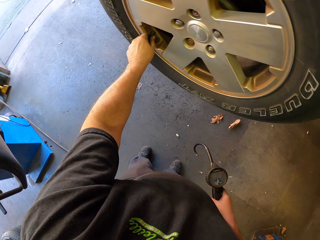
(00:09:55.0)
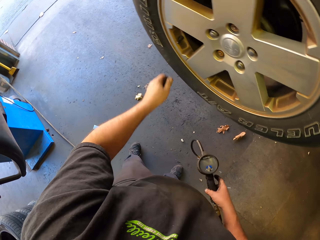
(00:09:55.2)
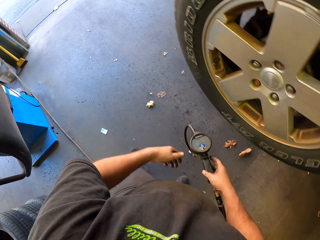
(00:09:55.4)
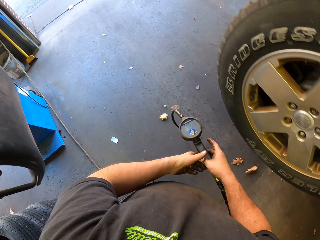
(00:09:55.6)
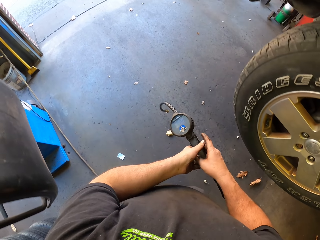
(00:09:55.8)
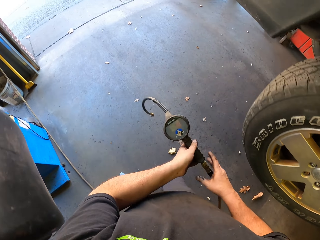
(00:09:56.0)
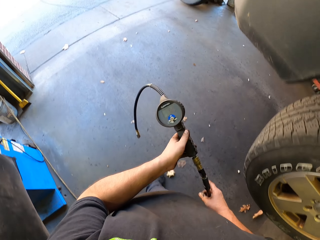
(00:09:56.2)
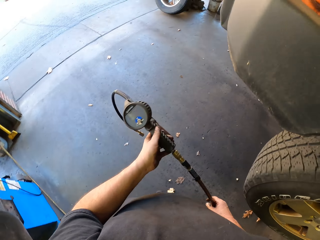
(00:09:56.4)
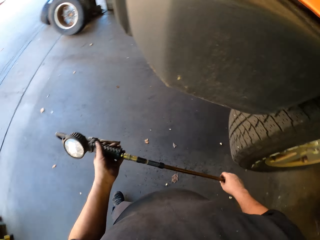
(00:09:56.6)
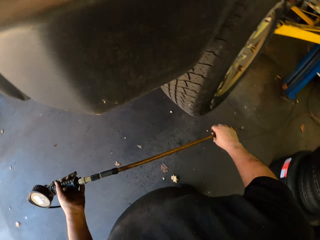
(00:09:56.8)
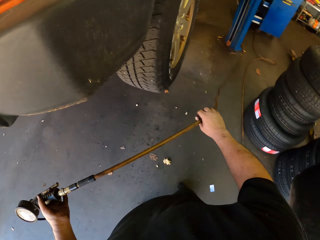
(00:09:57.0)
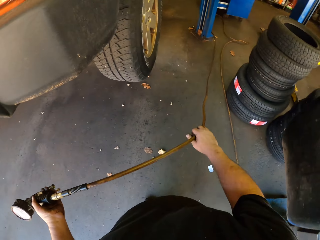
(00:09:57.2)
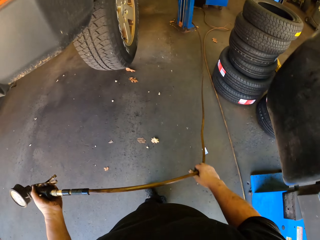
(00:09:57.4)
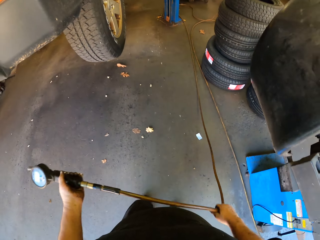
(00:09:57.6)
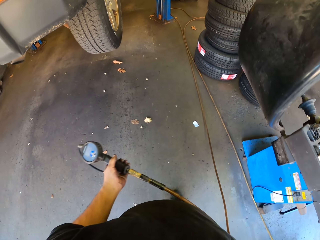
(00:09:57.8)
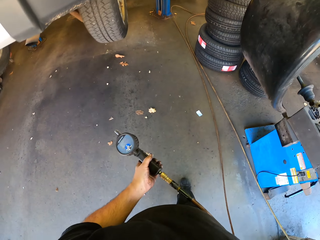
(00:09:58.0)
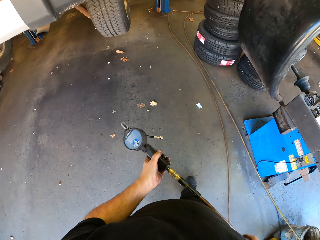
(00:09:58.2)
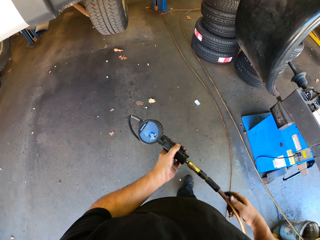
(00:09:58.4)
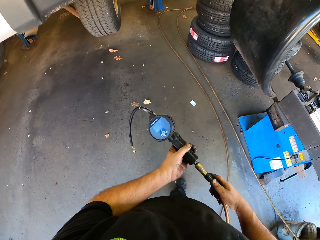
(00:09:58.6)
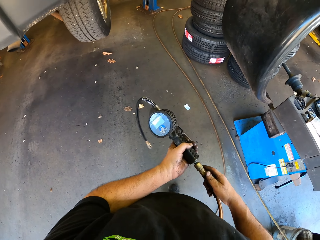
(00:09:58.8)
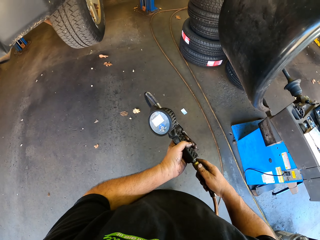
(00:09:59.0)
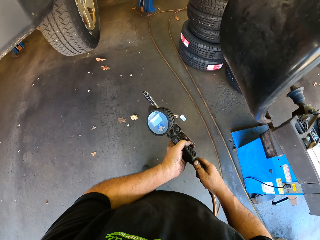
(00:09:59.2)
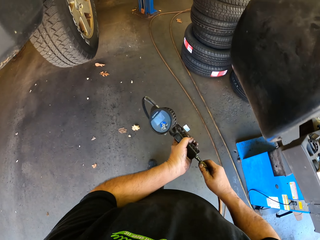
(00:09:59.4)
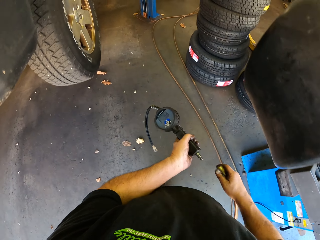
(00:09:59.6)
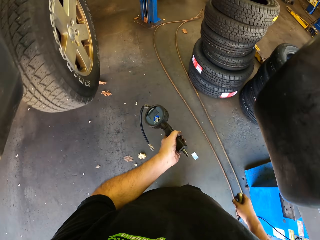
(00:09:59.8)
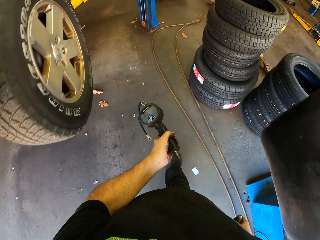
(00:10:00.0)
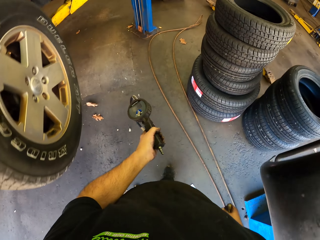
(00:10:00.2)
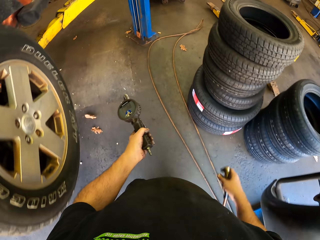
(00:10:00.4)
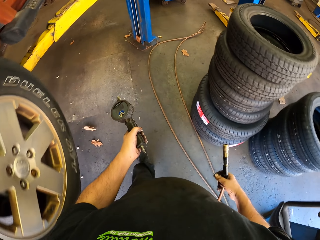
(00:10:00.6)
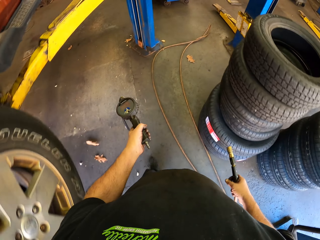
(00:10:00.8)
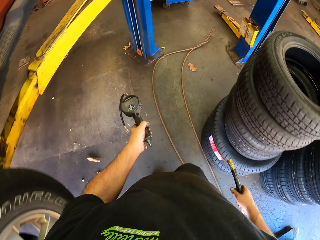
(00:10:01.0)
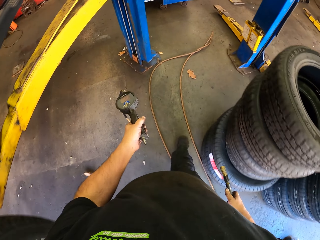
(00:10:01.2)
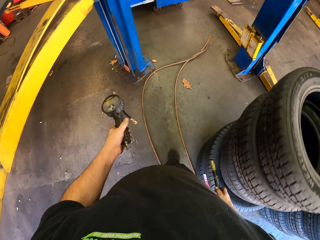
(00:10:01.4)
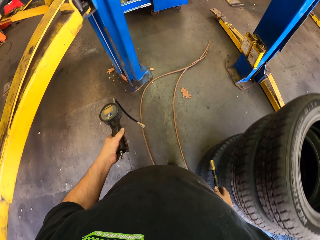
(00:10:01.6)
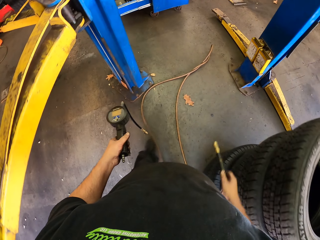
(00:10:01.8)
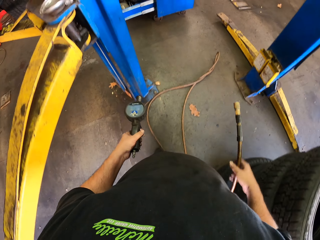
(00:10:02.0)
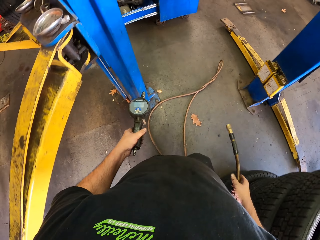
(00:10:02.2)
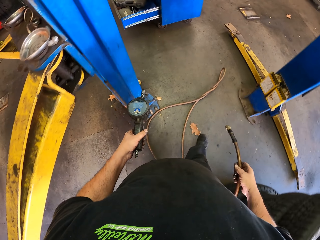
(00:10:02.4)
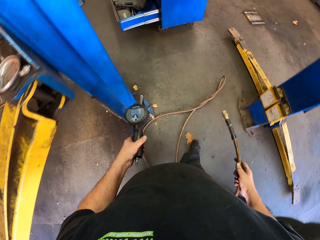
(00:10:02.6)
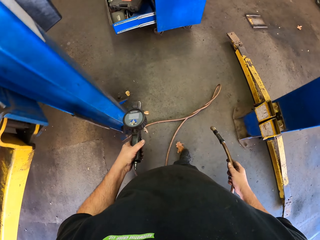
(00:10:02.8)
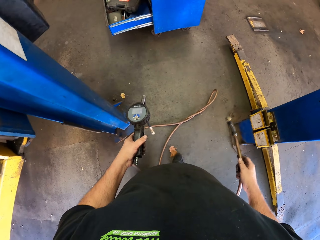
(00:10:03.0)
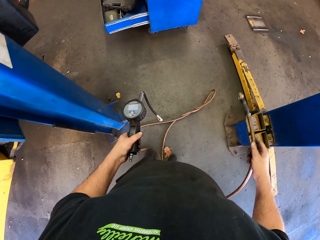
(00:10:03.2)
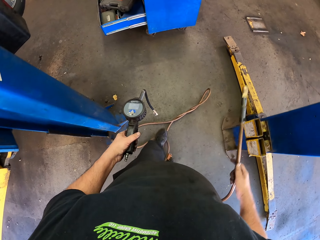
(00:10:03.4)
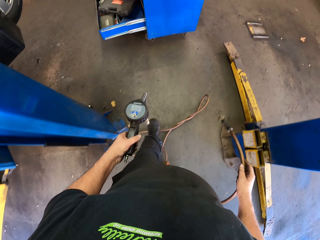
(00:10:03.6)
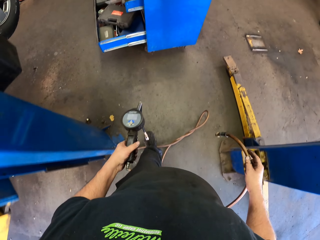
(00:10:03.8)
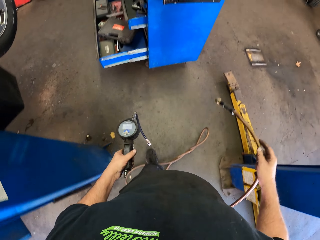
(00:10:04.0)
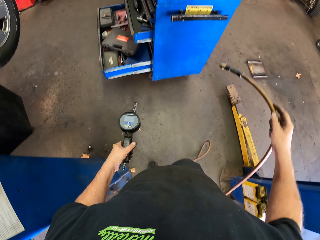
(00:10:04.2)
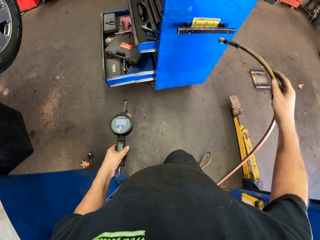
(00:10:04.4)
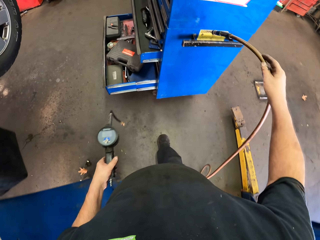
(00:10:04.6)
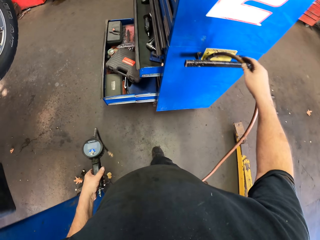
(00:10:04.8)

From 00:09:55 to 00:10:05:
The camera wearer walks in the garage. They carry the fluid pressure. They pull the pipe of the fluid pressure. They disconnect the pipe from the air pressure gauge. They walk in the garage.

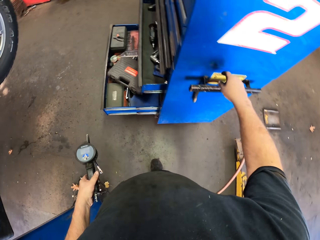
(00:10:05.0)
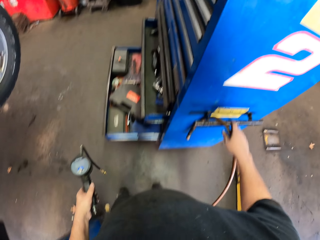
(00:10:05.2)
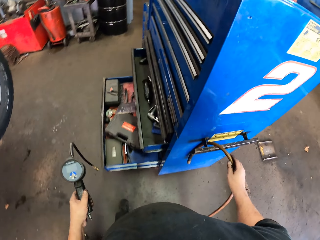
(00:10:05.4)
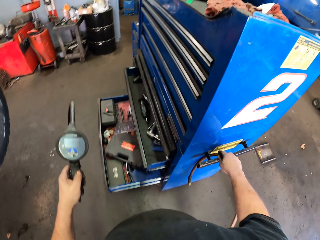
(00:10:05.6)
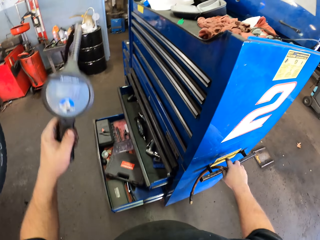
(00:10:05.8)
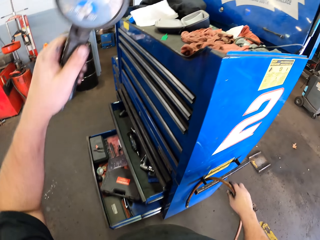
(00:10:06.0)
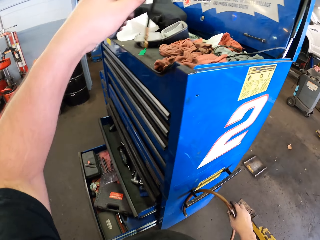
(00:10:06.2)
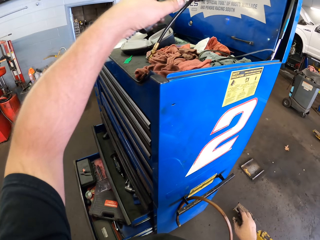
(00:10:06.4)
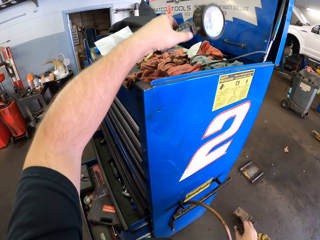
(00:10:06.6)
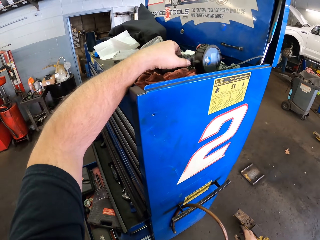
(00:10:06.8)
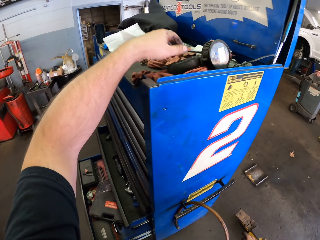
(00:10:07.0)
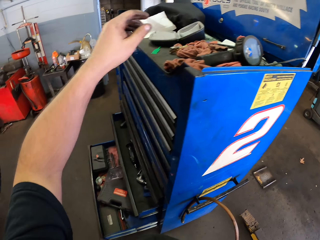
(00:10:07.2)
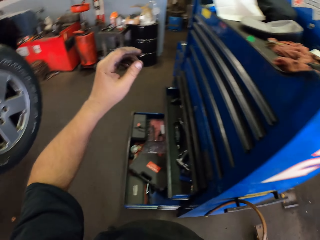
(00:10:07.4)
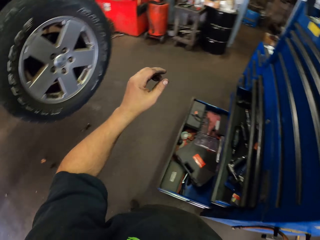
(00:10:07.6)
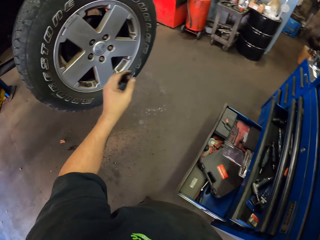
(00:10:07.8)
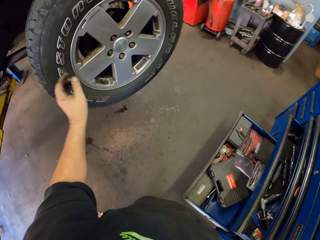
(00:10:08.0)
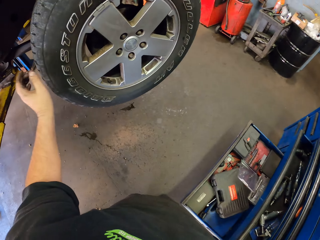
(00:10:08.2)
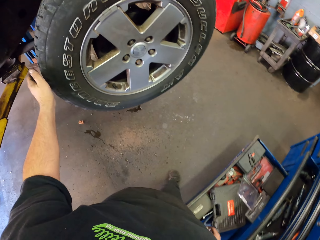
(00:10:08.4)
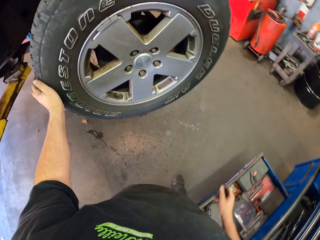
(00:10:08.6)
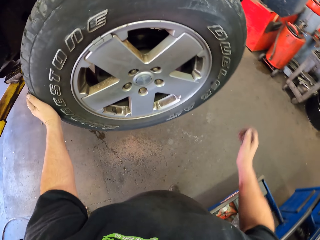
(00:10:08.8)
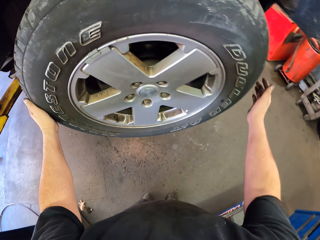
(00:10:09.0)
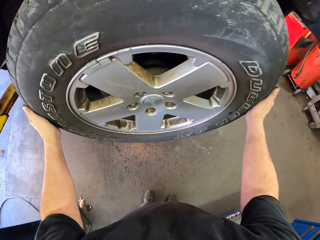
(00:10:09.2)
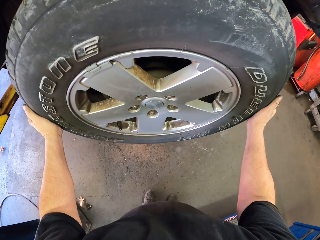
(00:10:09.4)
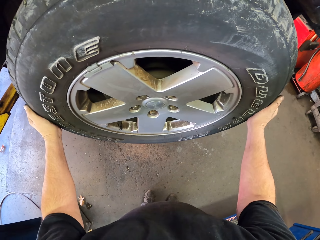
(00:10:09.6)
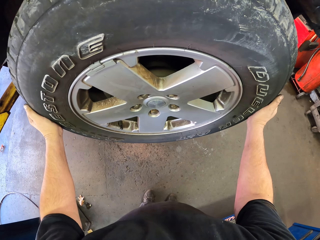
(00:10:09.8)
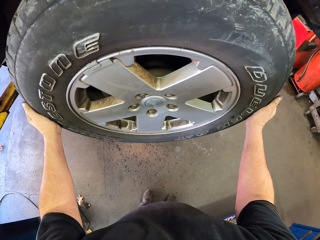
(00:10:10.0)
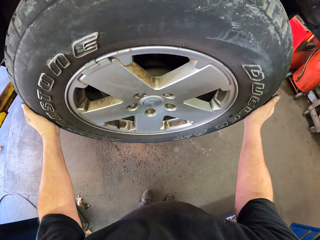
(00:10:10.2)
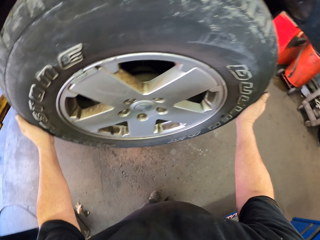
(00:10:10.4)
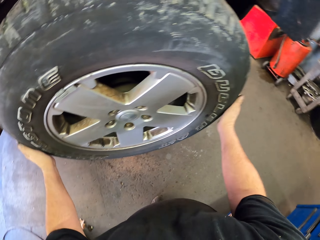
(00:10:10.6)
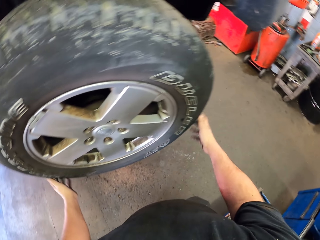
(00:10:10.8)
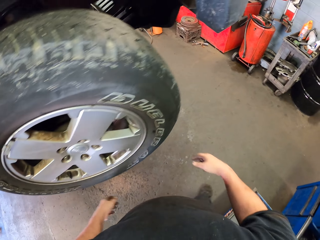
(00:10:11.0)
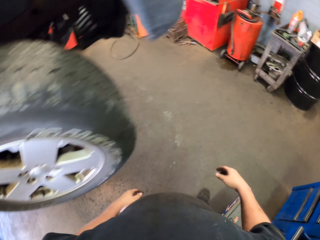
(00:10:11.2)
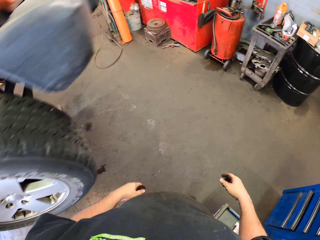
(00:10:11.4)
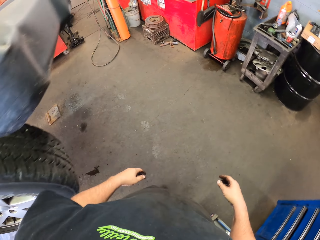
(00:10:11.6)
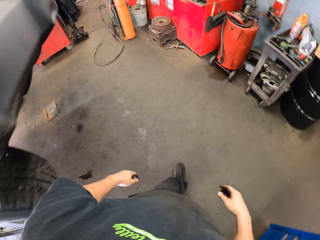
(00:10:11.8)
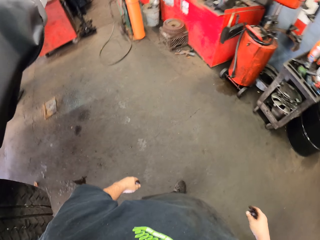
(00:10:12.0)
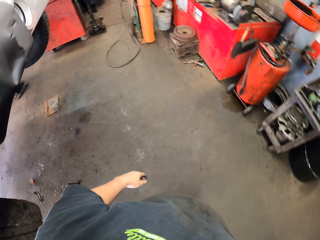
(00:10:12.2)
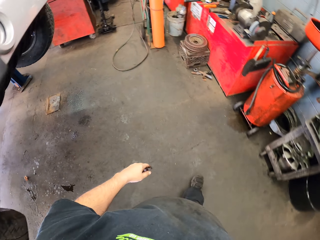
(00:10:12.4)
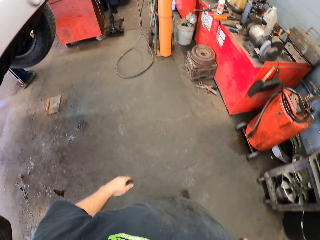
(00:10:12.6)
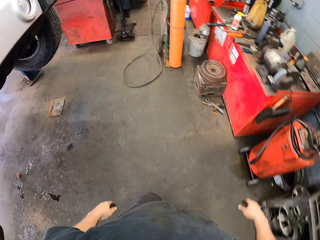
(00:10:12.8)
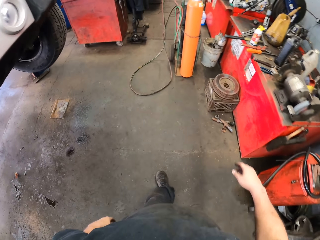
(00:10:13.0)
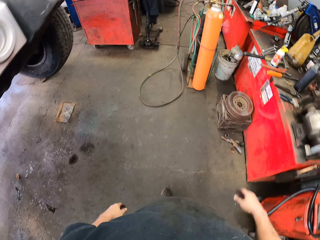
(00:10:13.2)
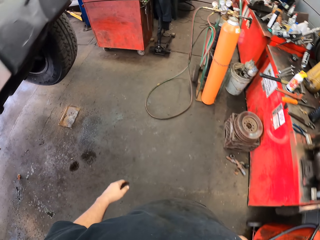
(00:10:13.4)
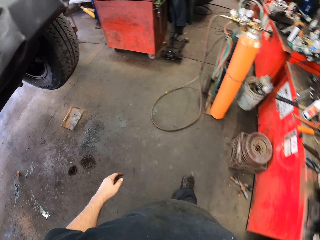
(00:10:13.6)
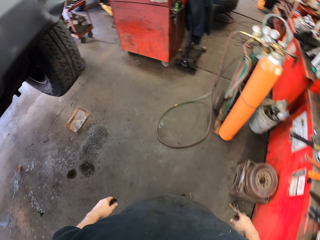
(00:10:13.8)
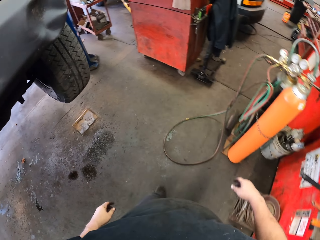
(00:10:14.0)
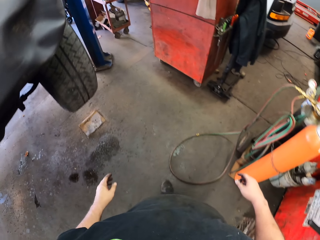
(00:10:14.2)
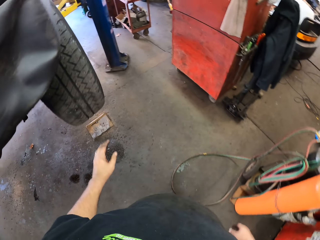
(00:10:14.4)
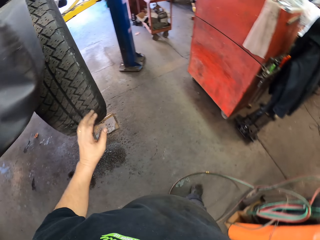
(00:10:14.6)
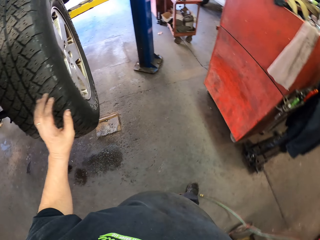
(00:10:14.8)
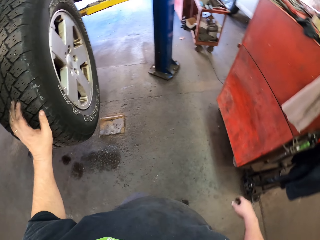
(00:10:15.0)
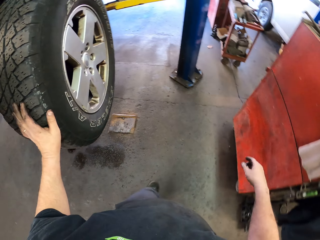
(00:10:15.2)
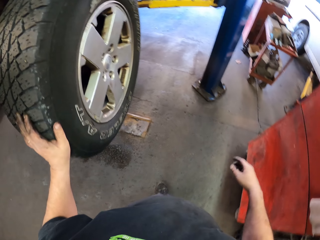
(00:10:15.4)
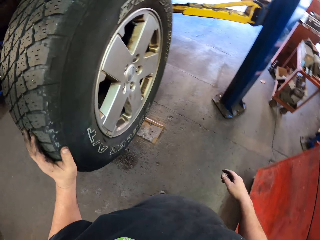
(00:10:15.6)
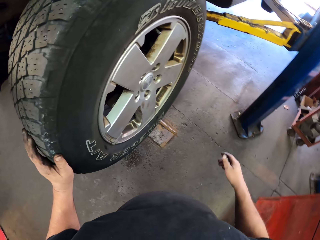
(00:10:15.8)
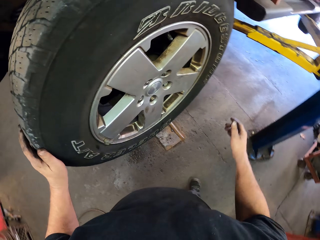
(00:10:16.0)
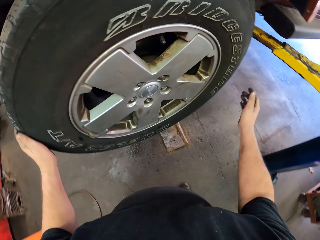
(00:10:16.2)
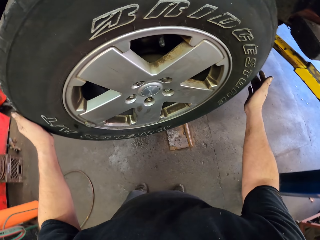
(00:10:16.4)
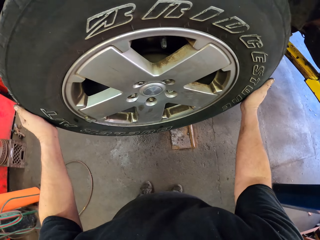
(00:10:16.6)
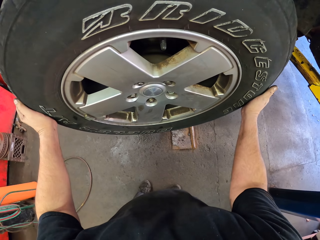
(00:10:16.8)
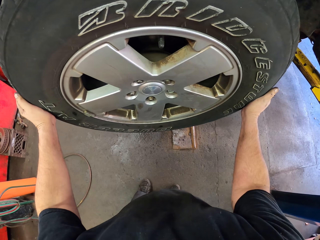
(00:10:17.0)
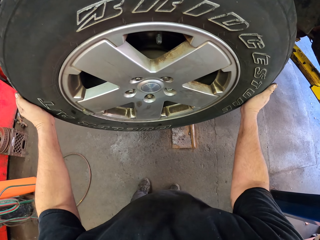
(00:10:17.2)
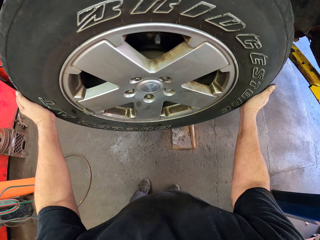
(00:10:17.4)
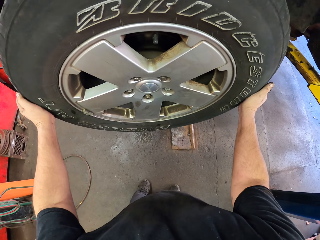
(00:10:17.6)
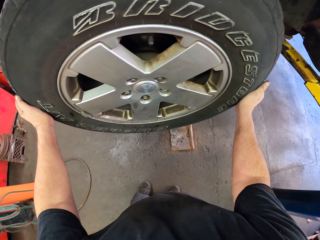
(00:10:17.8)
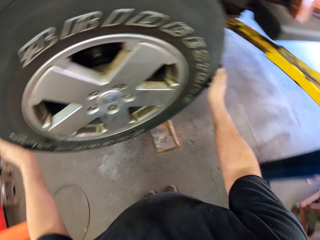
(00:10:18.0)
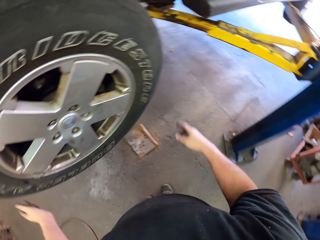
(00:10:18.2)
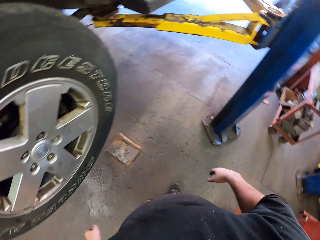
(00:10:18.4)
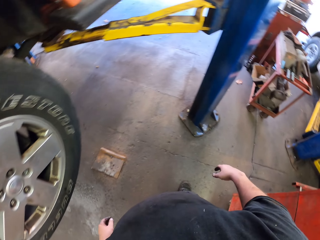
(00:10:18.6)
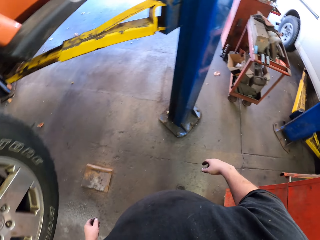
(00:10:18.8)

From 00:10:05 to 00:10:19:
The camera wearer places the pipe on the drawer handle. They move their hand. They place the fluid pressure on the drawer. They walk around. They touch the tire. They shake the tyre. They walk in the garage. They touch the tire. They shake the tyre. They touch the tire with both hands.
